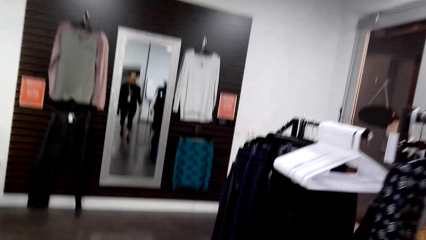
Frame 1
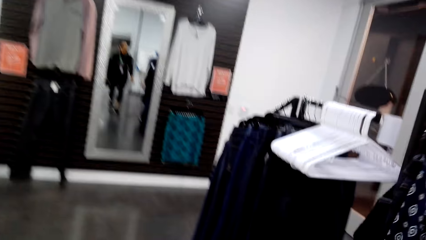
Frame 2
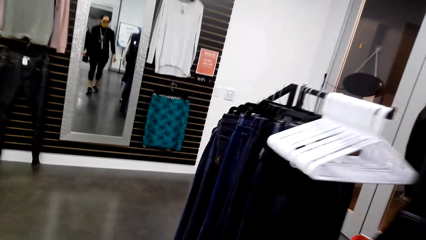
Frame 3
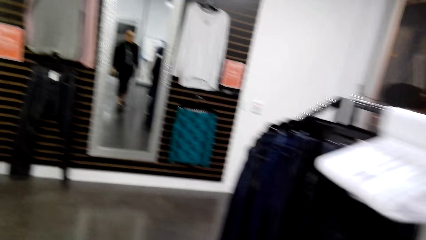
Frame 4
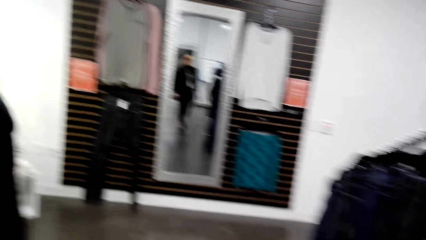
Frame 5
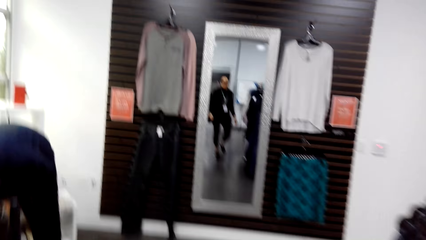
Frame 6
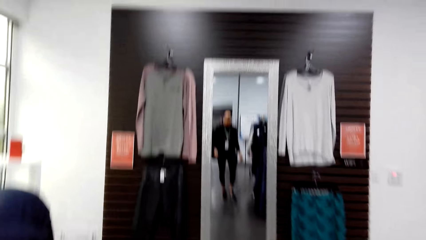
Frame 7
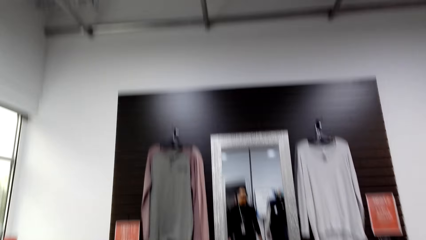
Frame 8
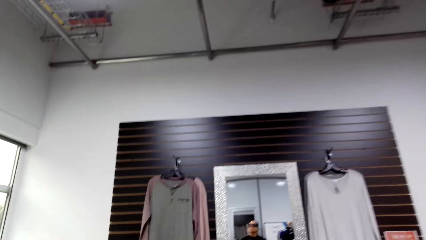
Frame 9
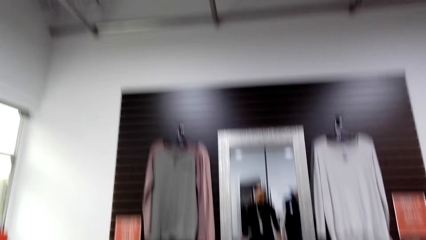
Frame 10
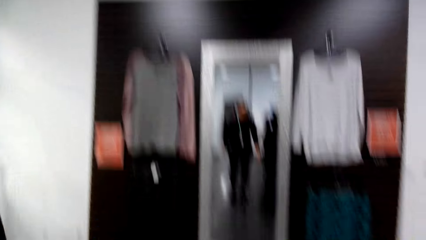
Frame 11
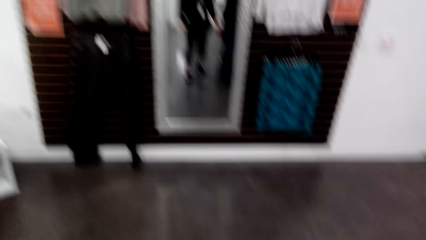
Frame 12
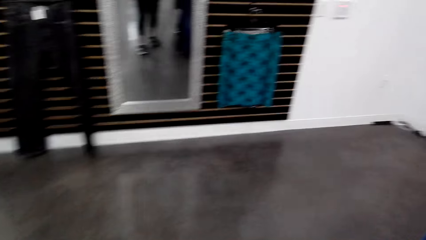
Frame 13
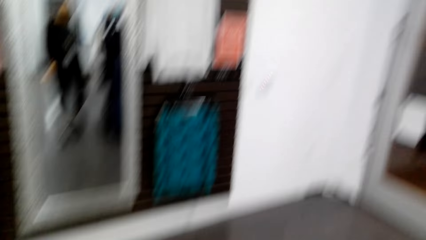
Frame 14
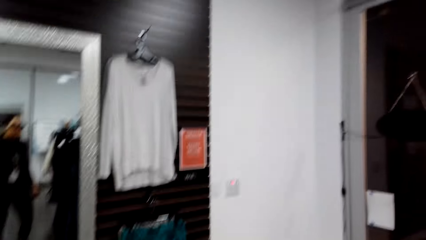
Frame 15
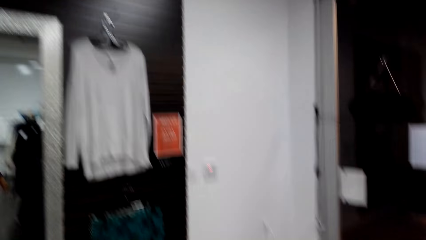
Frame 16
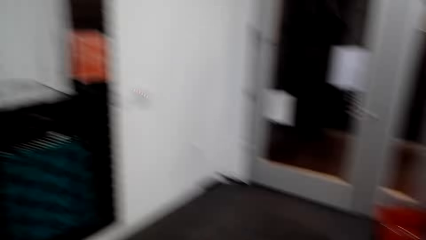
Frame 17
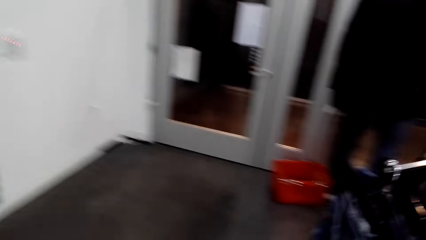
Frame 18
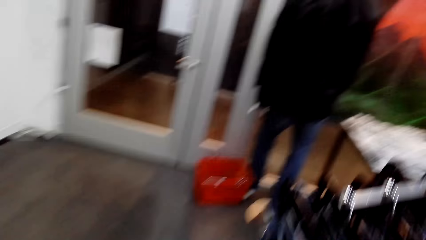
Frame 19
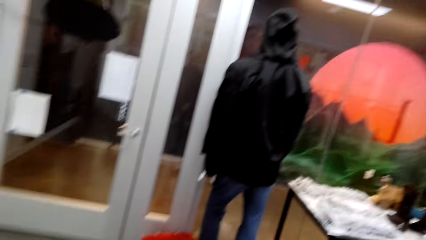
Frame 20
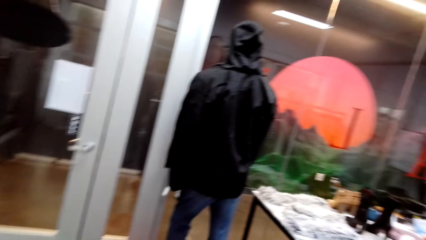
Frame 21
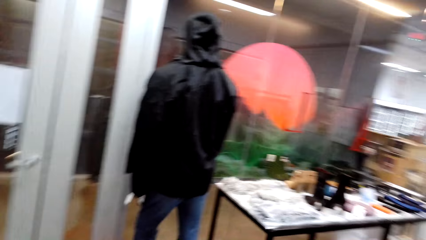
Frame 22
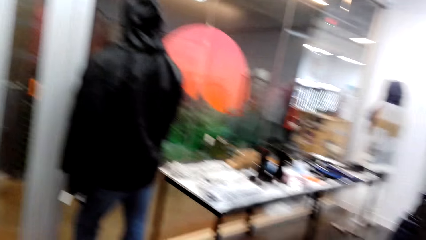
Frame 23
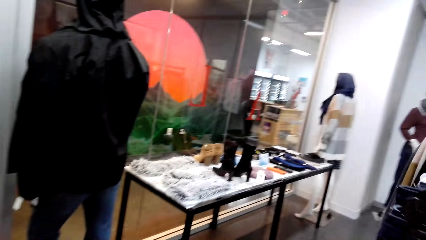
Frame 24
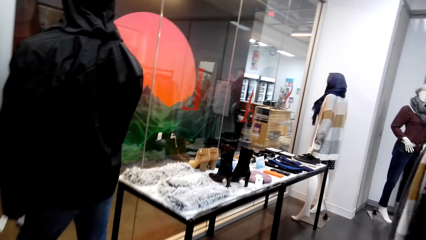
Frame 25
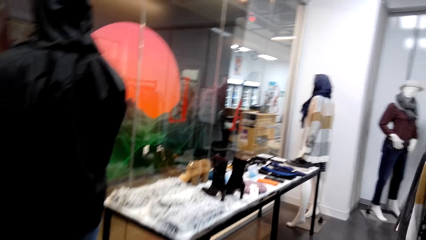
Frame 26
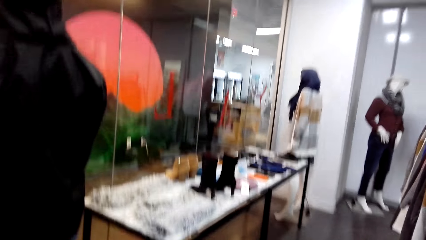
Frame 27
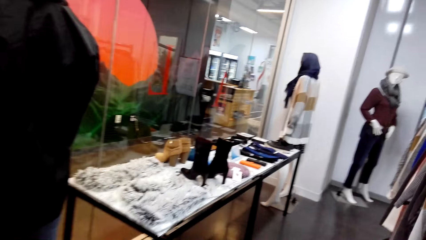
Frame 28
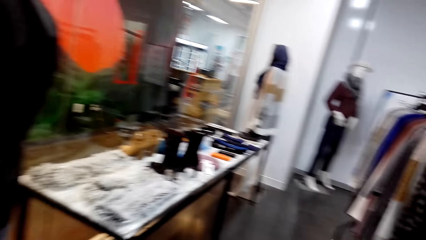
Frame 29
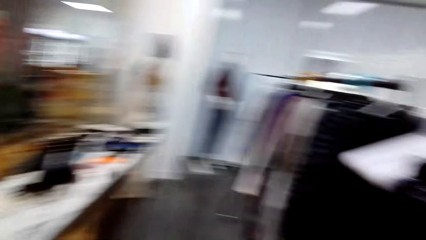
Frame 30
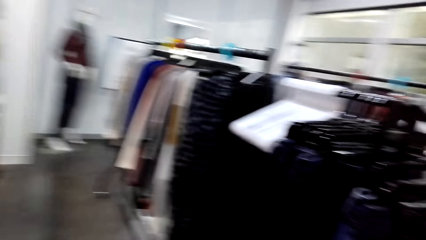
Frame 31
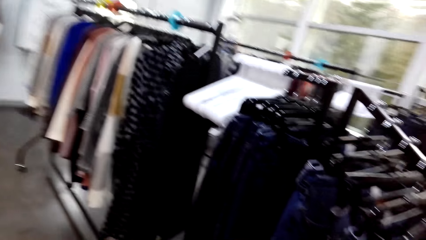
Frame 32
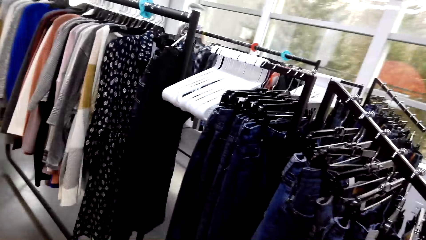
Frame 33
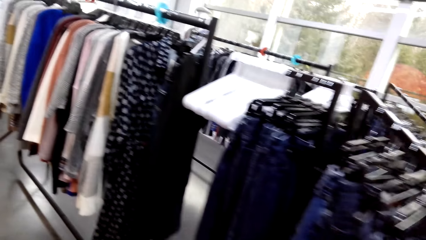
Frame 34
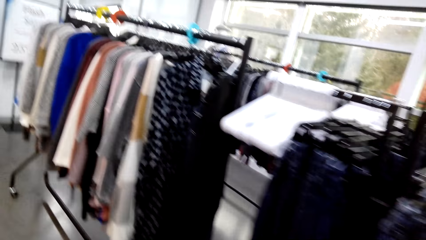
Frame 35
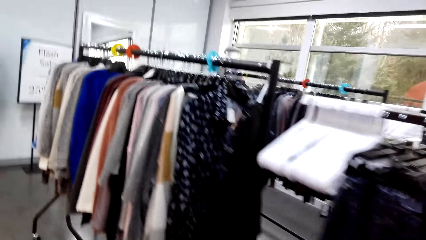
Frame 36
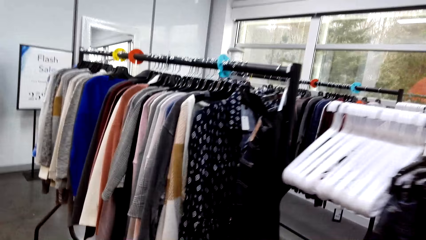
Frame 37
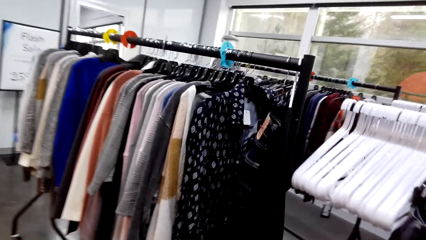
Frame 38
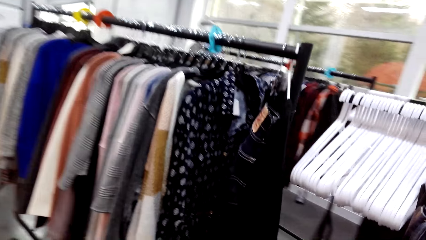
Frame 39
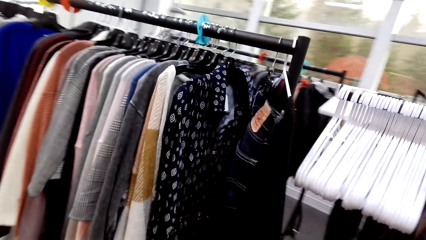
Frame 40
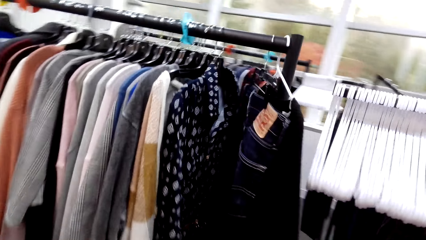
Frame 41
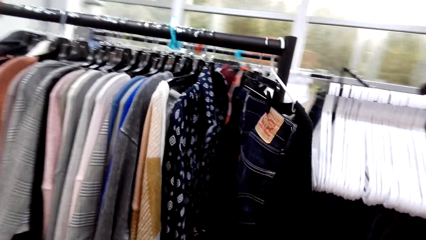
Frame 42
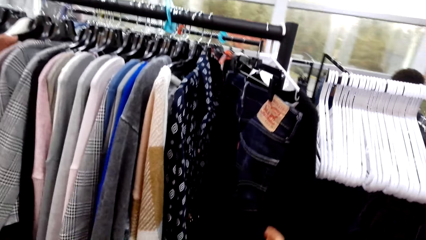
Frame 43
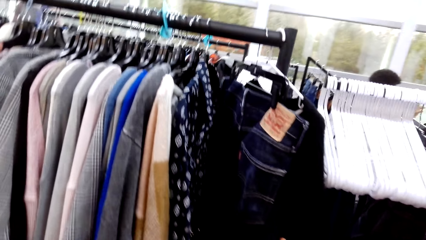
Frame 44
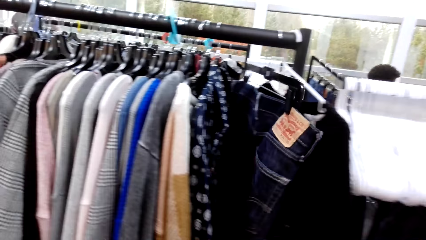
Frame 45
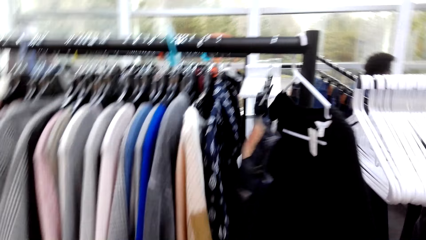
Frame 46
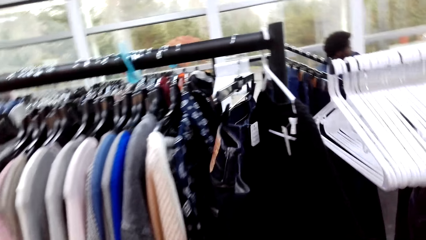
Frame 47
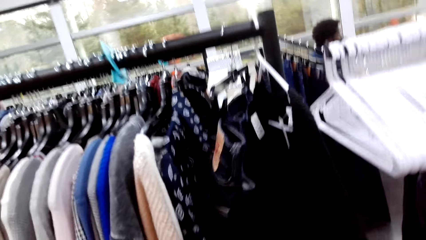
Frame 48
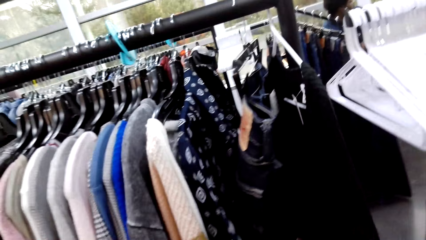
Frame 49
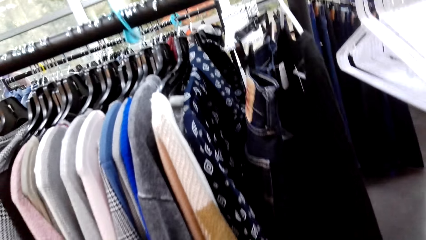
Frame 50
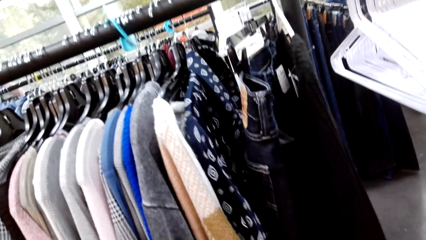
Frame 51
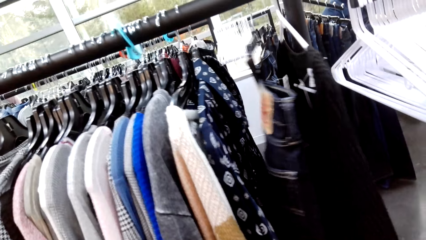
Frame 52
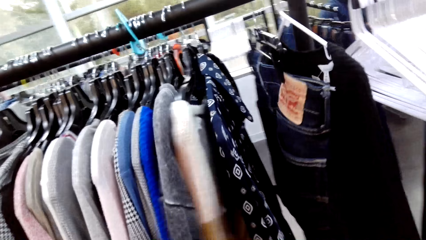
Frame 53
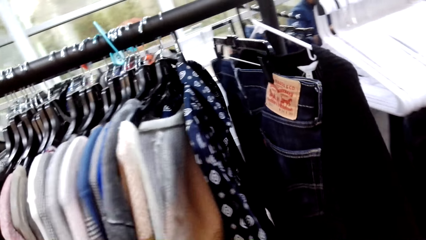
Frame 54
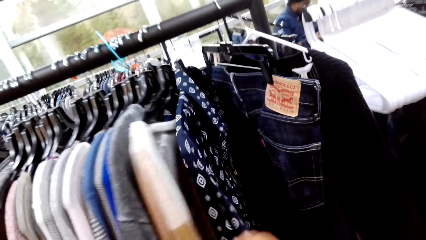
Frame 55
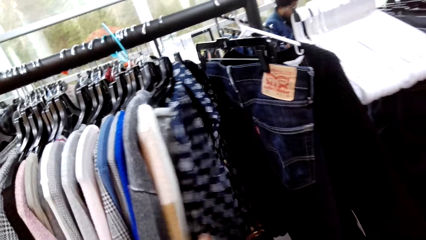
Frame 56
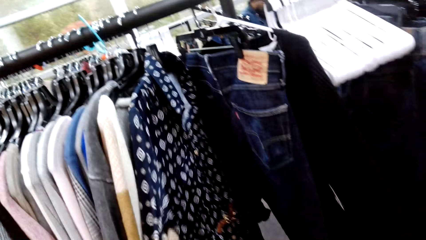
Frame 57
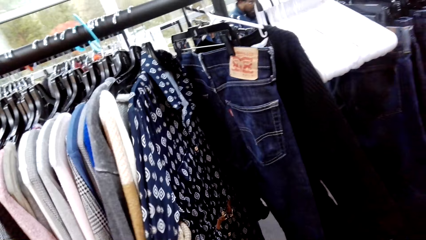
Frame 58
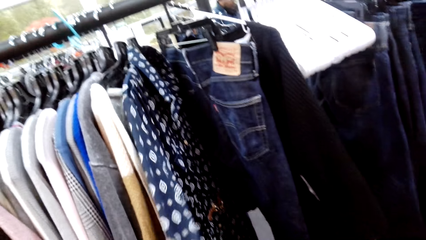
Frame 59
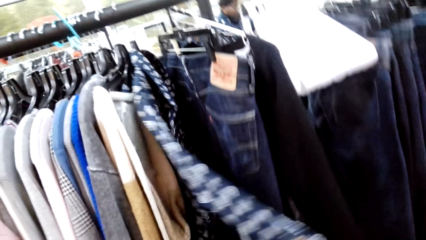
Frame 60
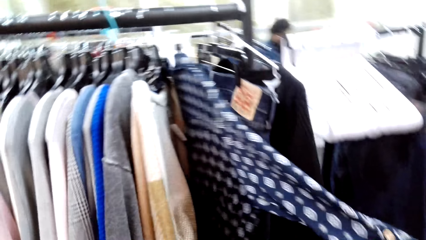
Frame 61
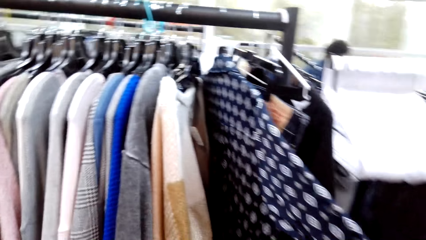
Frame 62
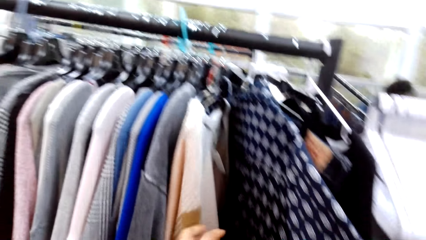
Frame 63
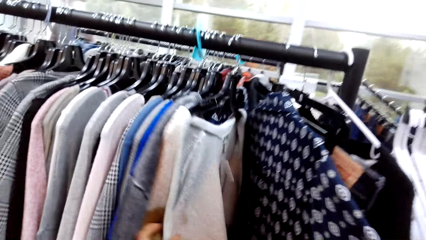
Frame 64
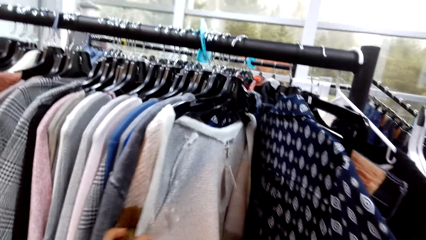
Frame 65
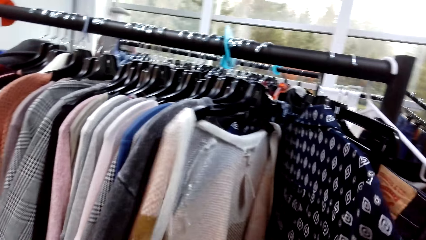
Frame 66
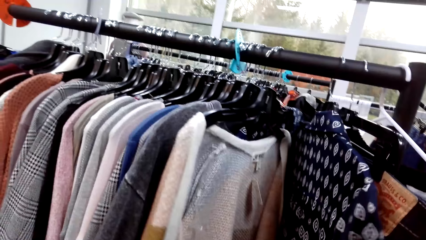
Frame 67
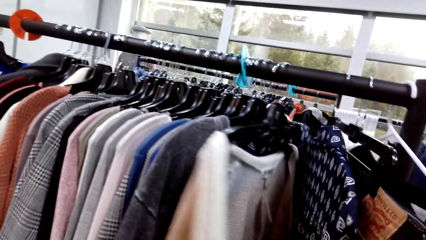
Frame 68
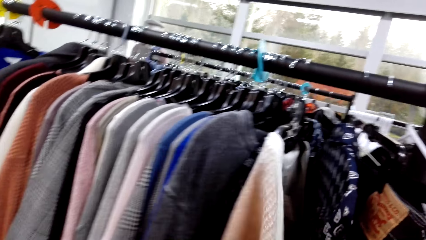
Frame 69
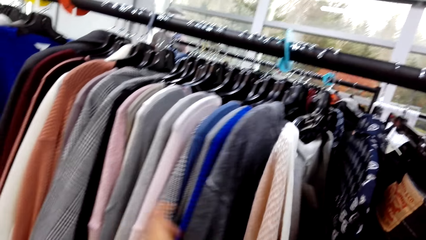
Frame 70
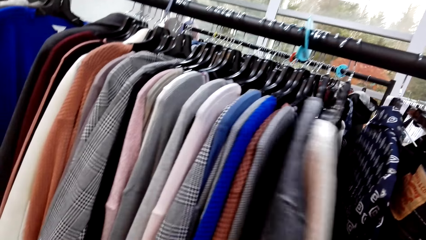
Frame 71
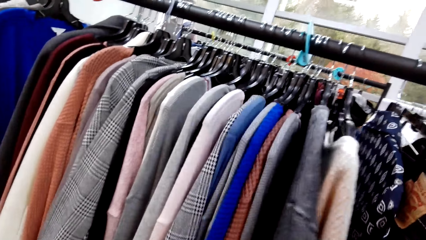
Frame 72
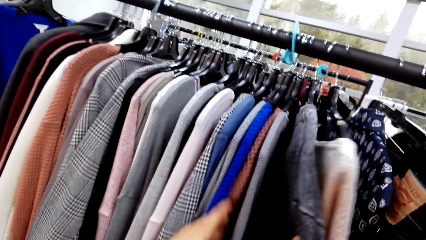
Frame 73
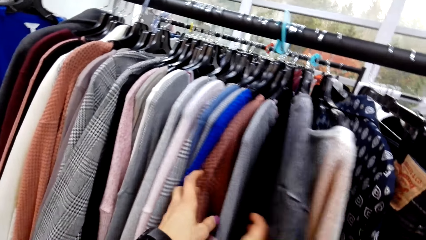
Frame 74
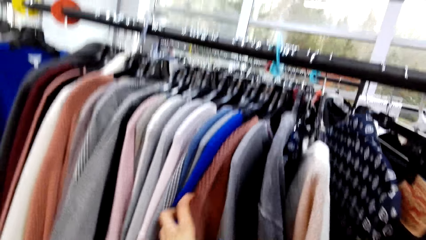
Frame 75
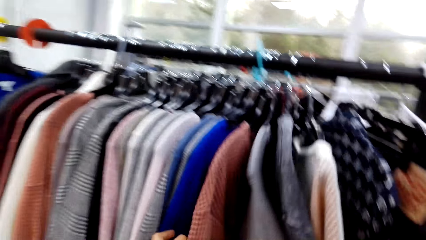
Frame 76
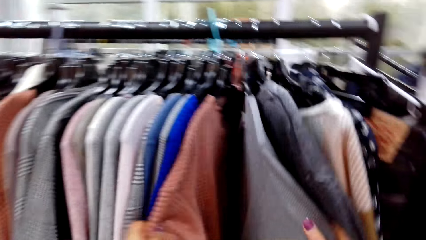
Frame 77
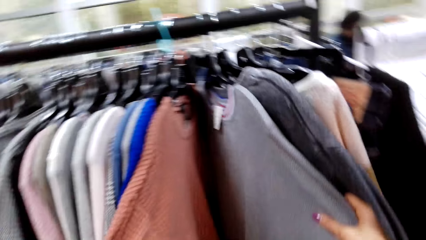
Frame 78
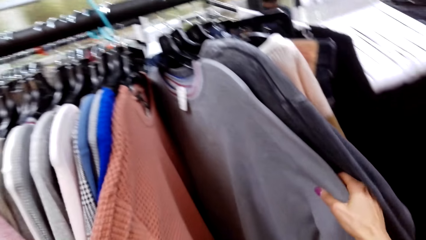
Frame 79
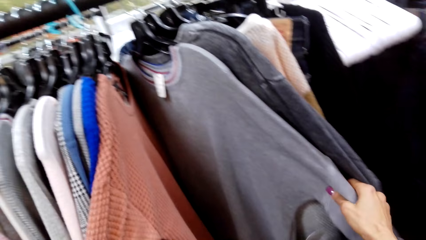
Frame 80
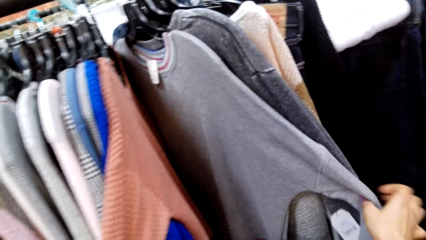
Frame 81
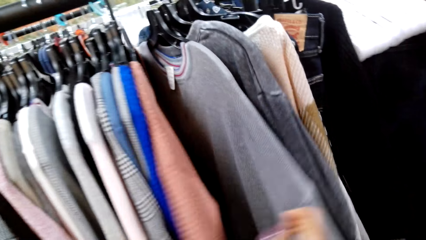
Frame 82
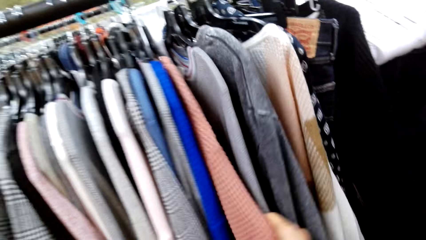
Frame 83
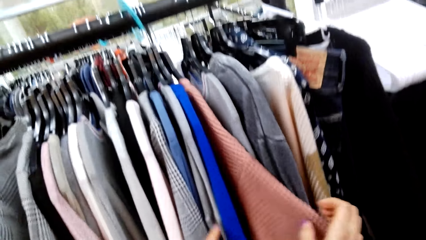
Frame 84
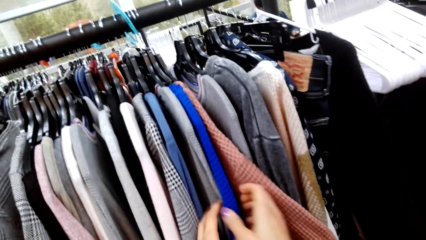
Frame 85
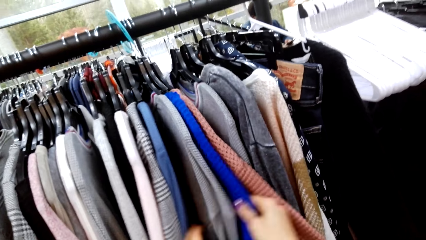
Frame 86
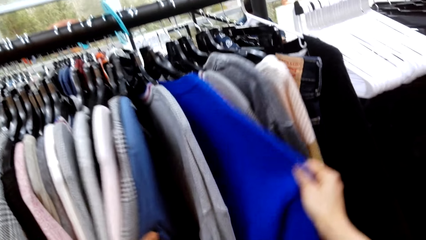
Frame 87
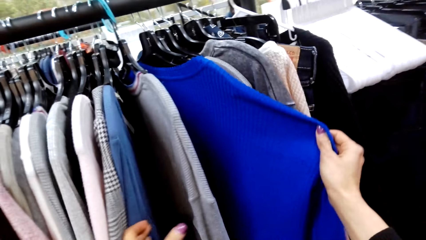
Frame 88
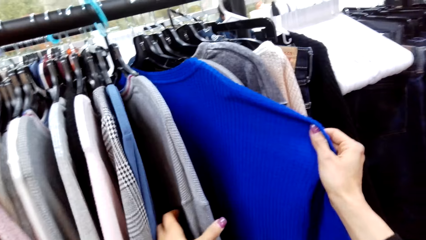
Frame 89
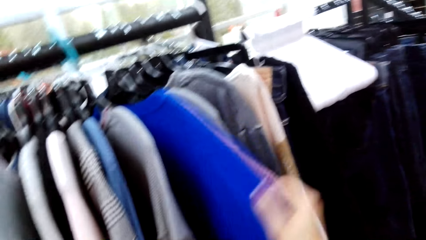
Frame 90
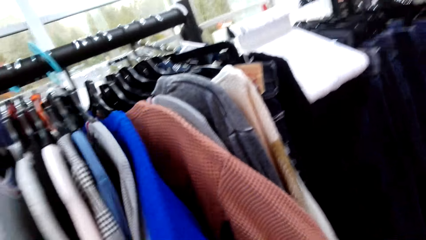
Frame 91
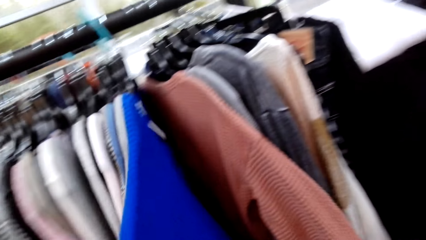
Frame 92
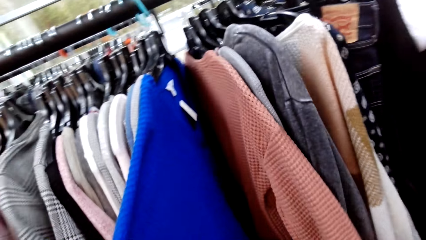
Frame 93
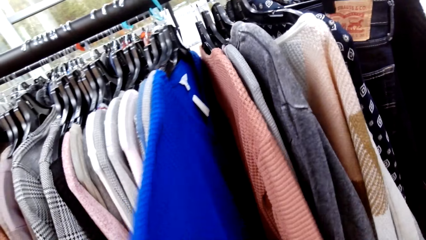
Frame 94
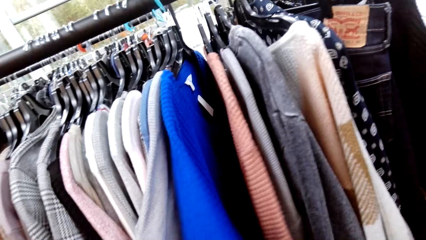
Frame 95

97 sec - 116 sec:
The camera wearer peruses the clothes on the clothes rack.
